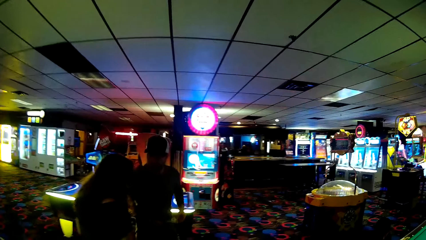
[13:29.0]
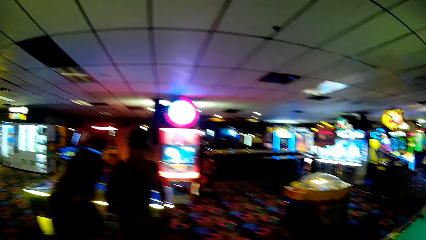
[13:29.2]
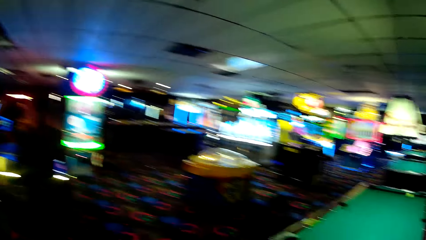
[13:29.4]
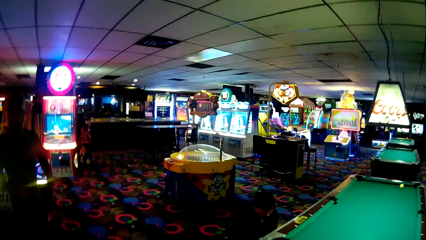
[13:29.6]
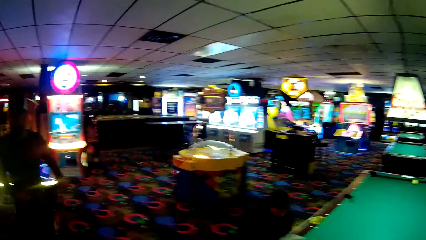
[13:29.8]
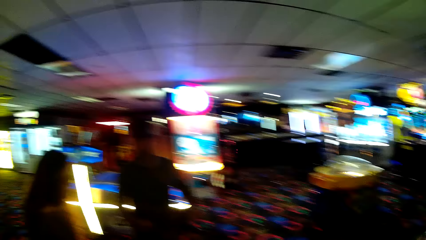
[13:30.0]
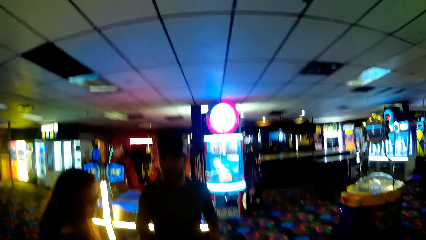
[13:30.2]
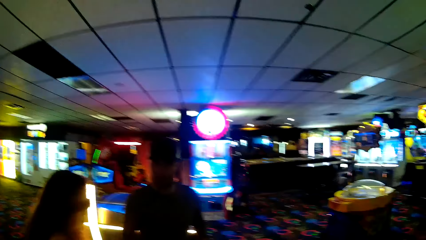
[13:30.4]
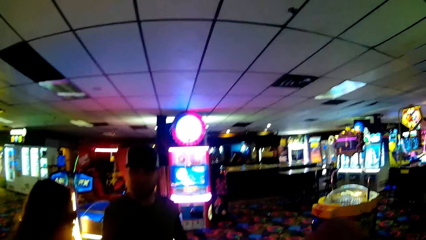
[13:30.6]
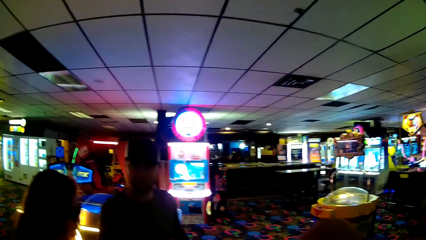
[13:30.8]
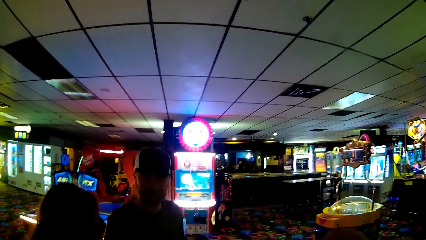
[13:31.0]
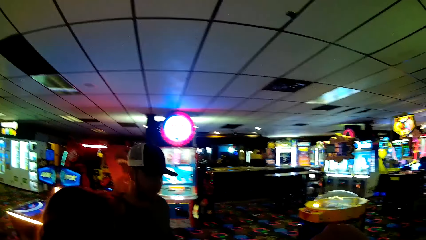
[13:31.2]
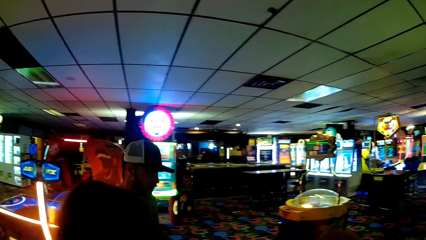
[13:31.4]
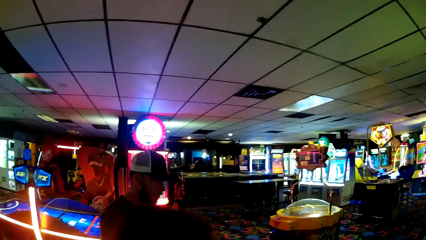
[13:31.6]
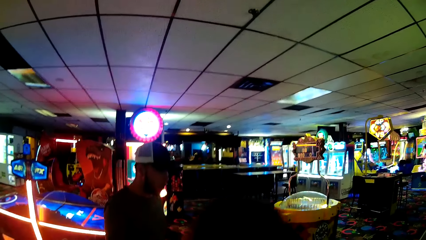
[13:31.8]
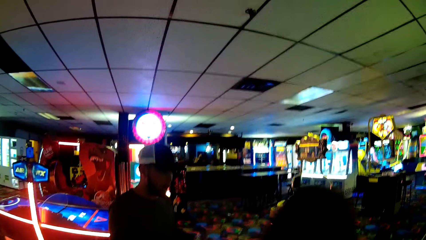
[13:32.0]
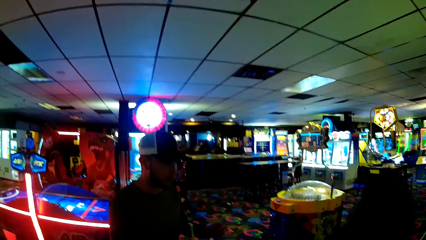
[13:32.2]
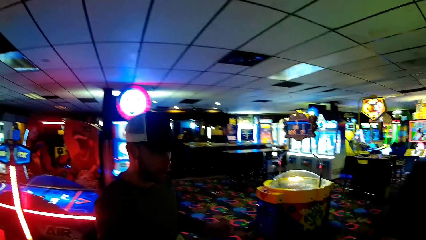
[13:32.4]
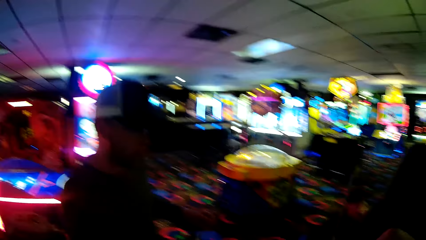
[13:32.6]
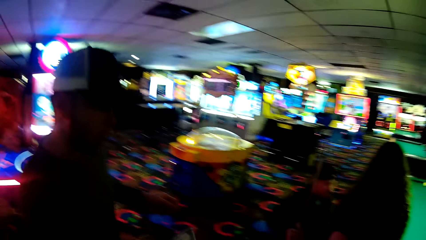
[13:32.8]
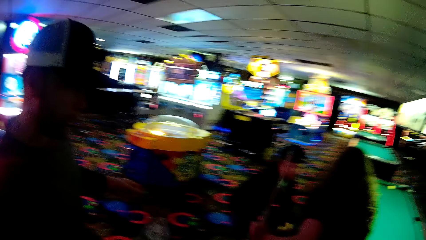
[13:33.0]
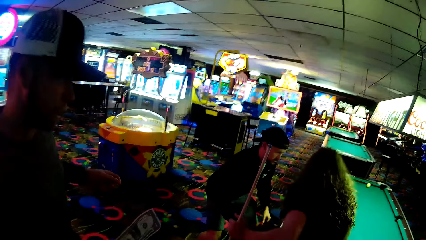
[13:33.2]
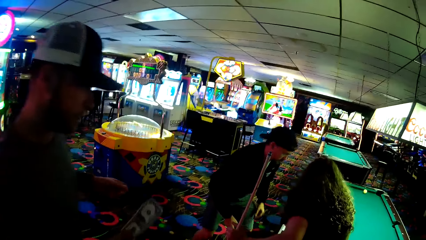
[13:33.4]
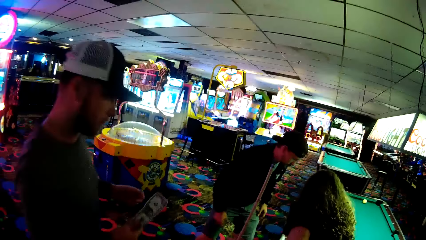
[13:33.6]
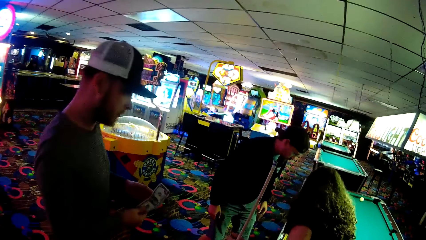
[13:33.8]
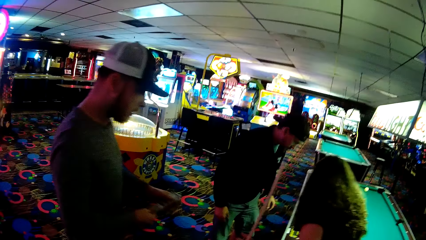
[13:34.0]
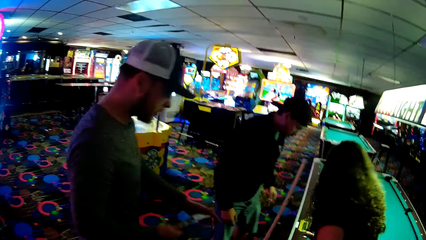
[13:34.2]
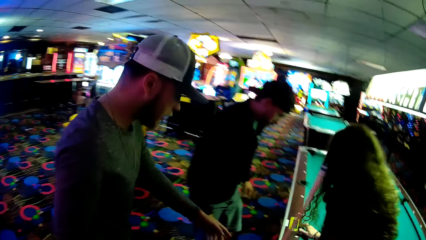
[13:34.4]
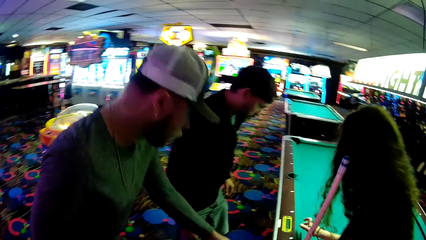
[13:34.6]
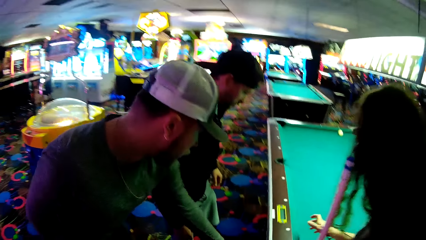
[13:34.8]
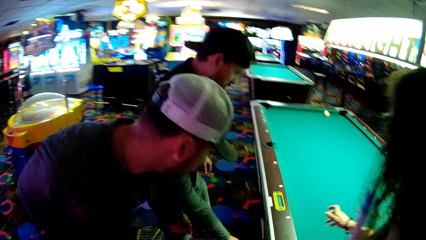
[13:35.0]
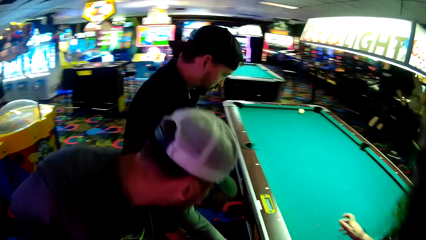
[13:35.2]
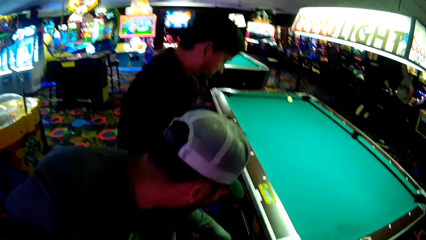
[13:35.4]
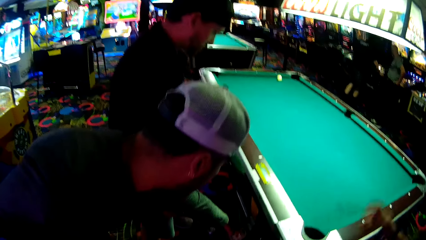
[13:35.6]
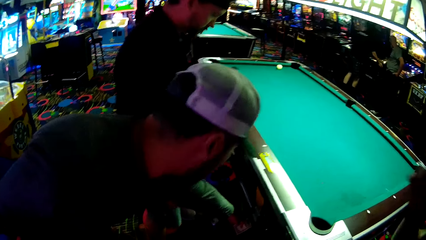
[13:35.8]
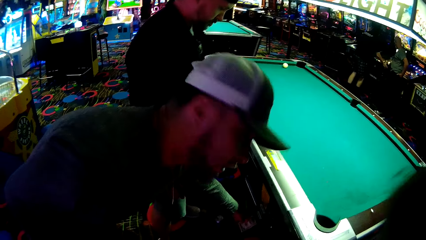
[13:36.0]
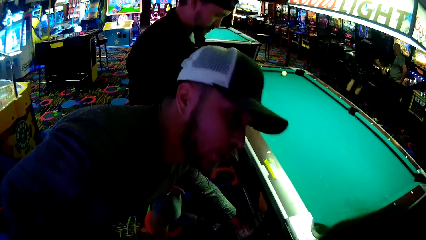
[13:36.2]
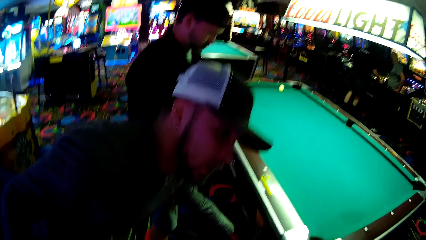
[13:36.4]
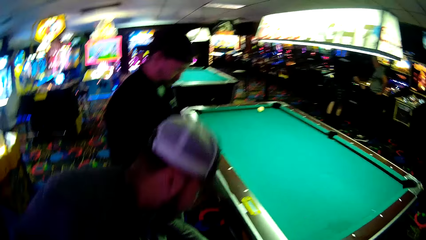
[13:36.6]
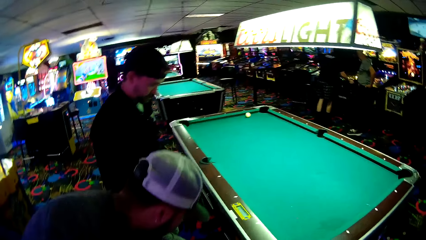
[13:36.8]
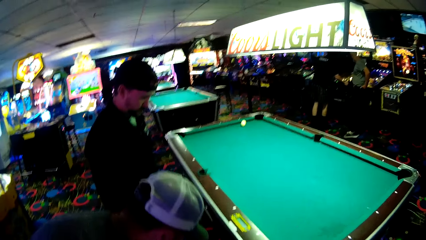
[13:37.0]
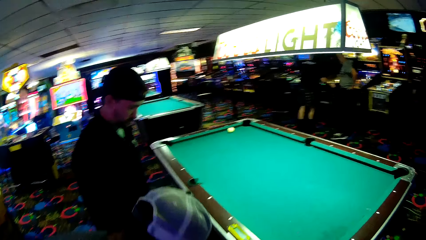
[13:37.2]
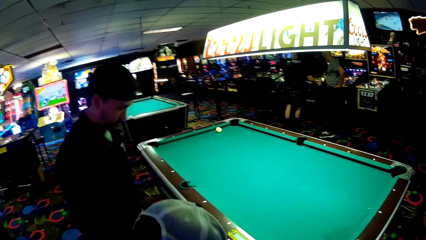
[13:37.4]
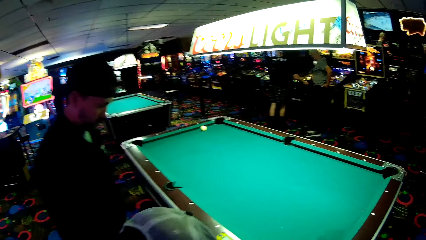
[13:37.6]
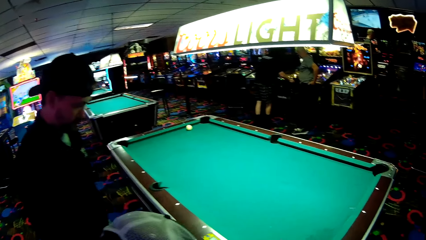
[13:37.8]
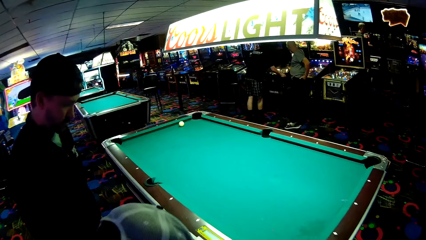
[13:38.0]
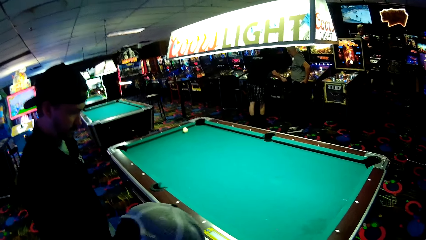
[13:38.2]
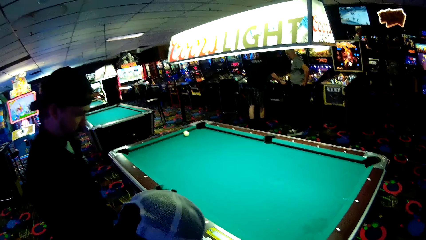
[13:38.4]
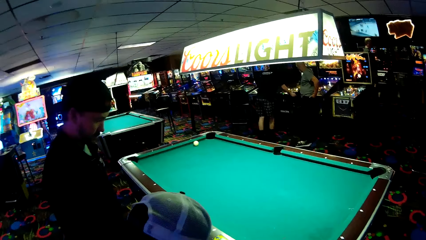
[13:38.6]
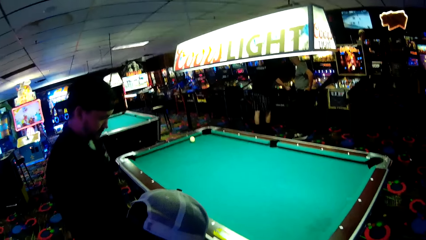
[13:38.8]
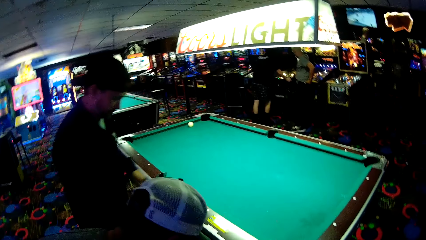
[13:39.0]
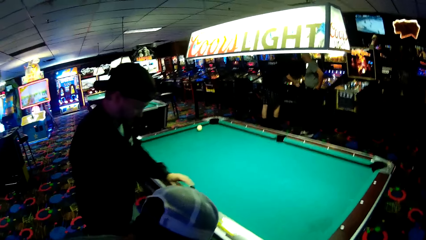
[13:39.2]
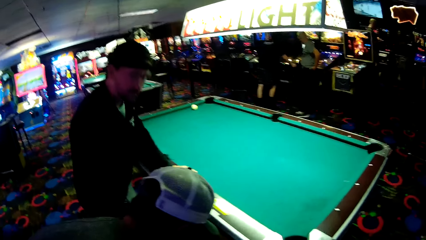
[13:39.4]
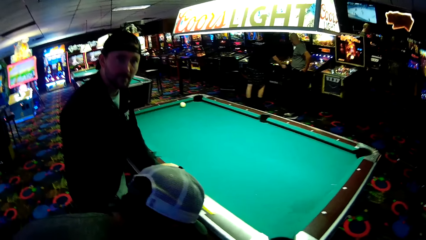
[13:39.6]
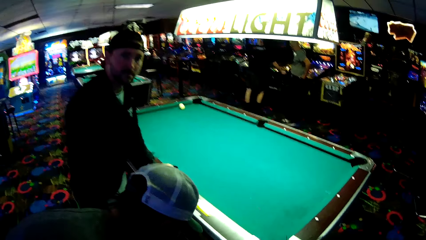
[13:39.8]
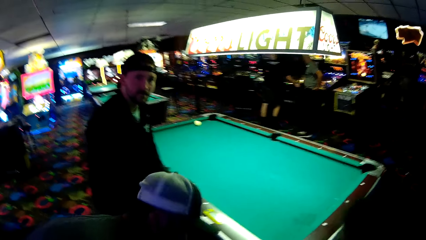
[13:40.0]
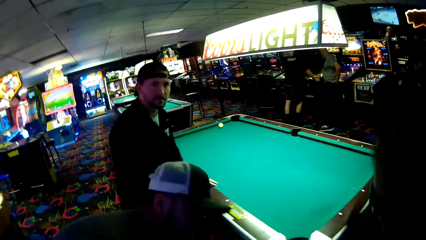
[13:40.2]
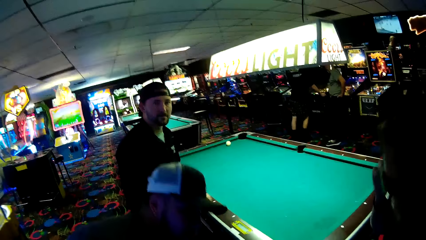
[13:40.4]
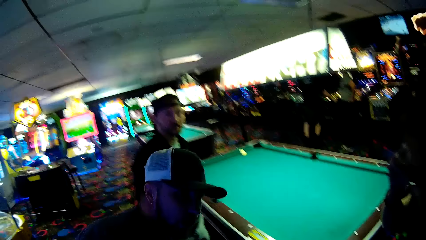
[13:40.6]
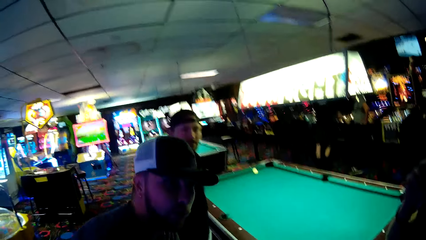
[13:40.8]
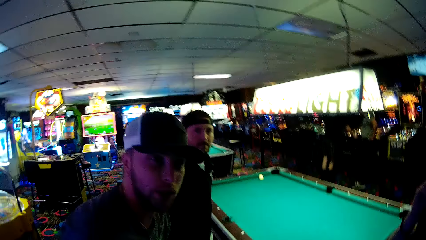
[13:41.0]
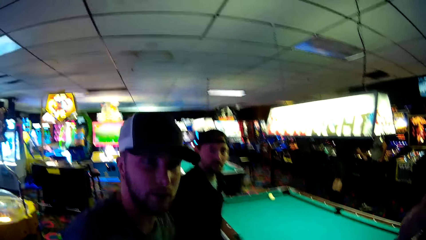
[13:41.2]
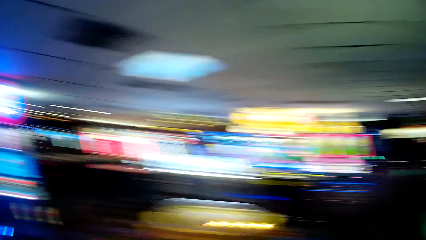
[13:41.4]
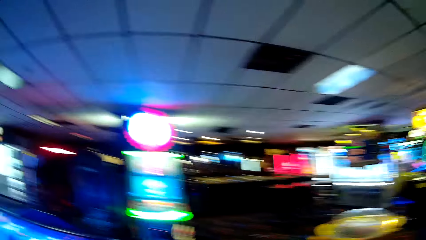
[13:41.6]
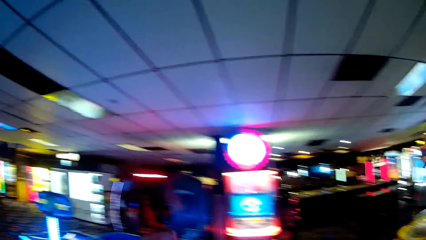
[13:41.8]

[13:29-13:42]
A man walks around. A person transfers a note to the left hand. Another person stands up. The first person bends towards a pool table. The man puts a hand under the pool table. The camera wearer converses with the first person and the other person. The other person puts a hand on the pool table.

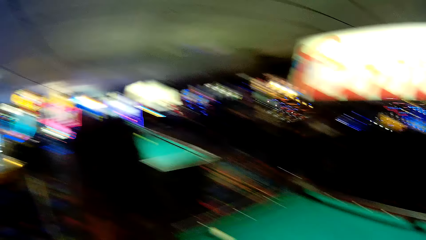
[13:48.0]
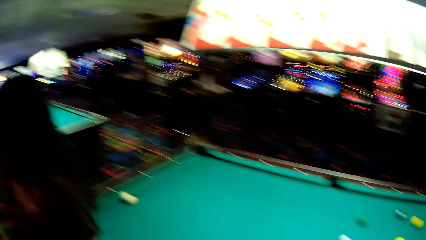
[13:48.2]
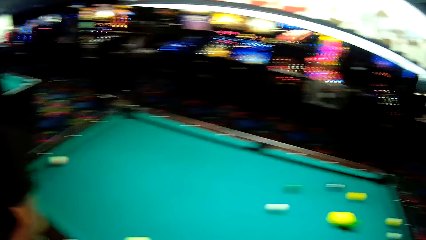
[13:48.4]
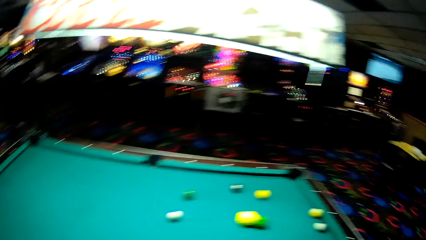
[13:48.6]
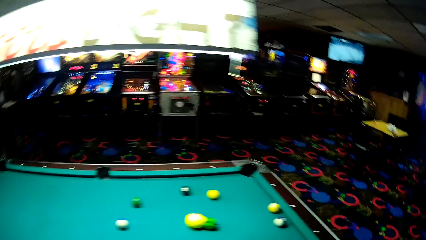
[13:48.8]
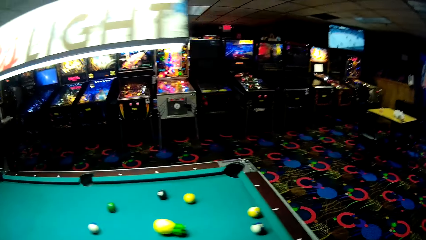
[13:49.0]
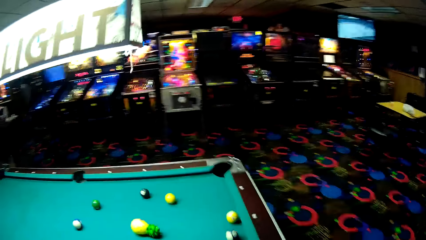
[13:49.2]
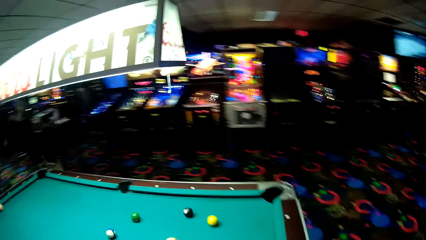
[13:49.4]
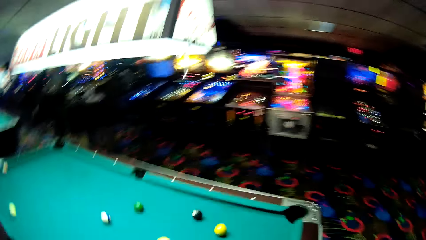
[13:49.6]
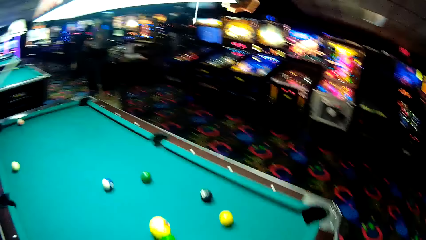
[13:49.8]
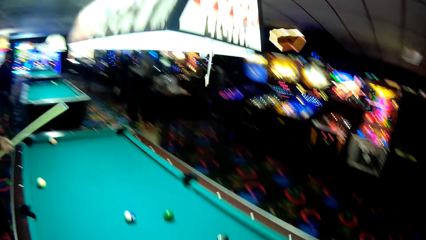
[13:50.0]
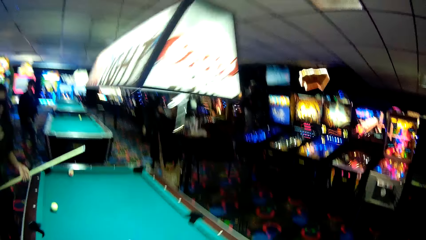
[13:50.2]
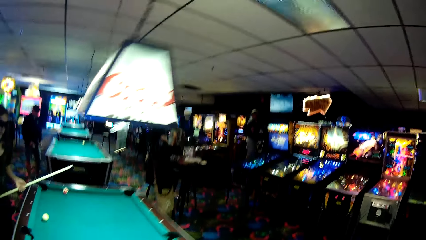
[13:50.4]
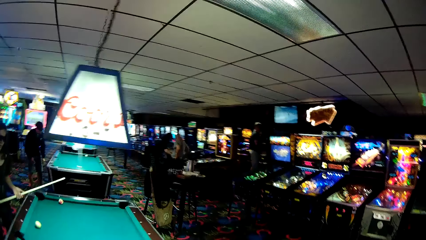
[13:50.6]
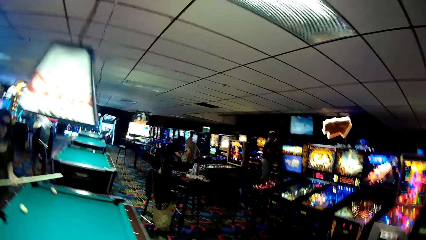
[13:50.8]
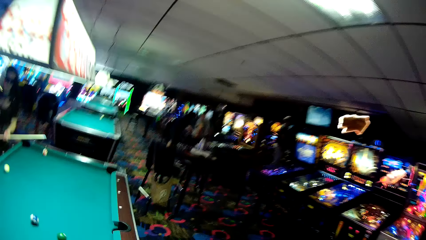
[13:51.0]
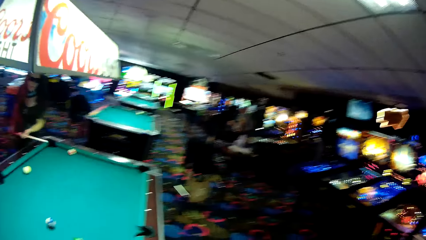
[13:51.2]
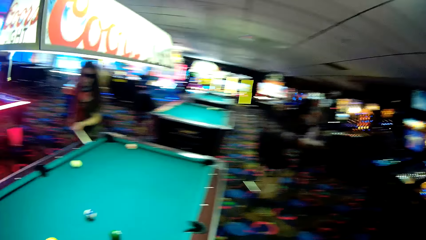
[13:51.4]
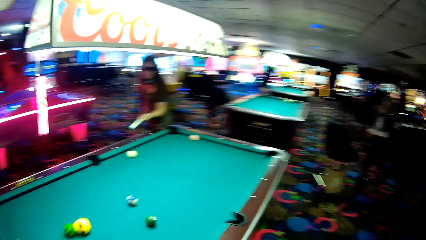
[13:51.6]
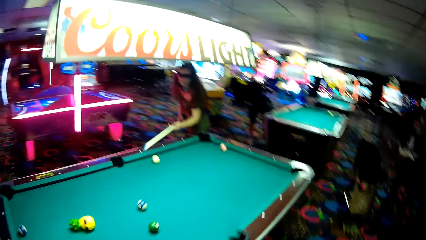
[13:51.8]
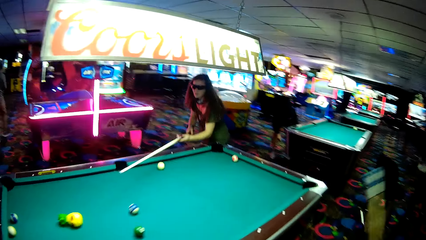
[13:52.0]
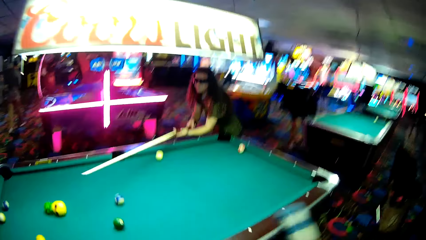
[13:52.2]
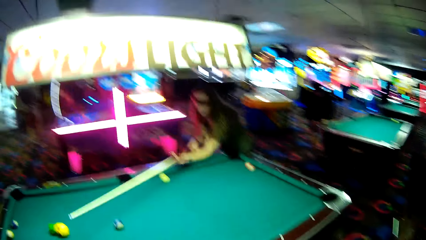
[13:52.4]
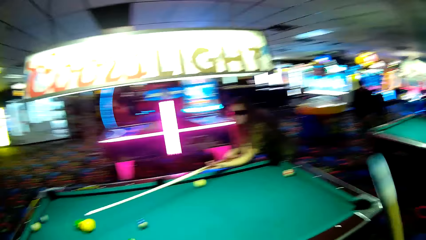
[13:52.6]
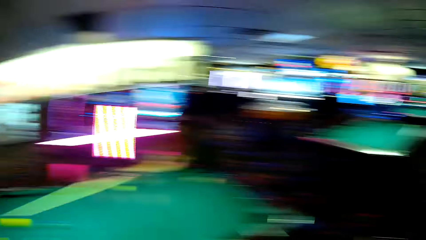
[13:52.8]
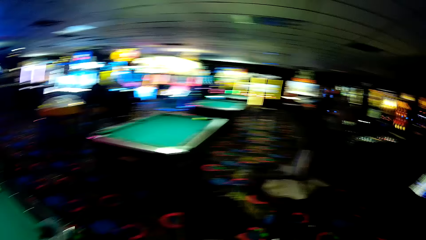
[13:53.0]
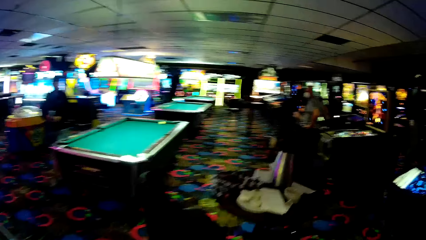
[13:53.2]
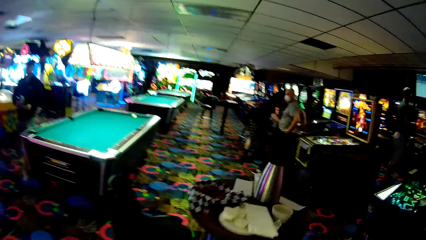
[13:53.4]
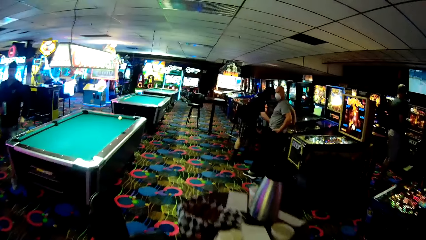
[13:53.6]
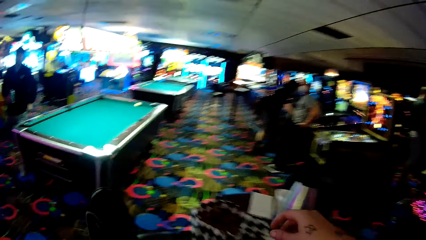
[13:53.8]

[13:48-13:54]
The camera wearer walks around a casino. A lady pushes a ball on a pool table. The lady plays a pool table game.
